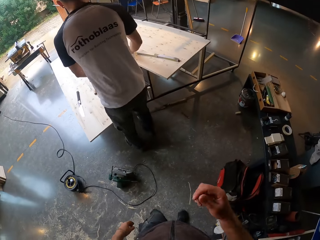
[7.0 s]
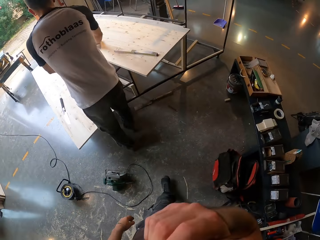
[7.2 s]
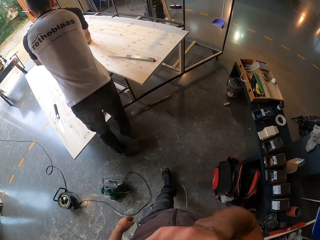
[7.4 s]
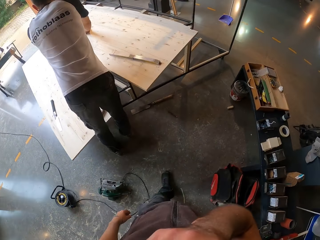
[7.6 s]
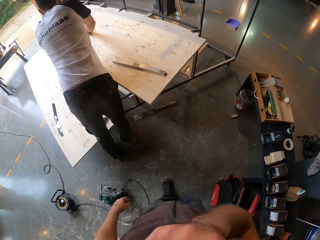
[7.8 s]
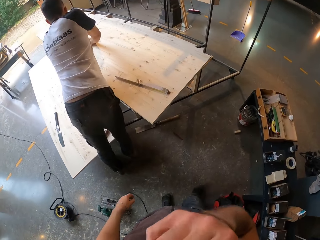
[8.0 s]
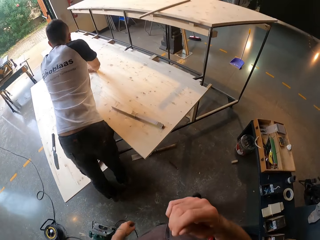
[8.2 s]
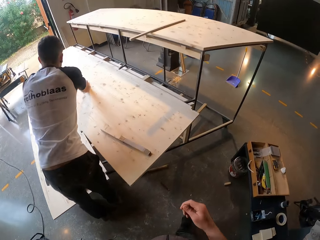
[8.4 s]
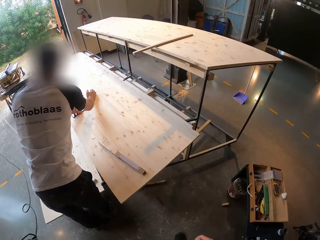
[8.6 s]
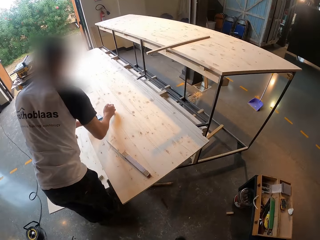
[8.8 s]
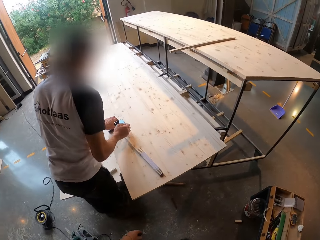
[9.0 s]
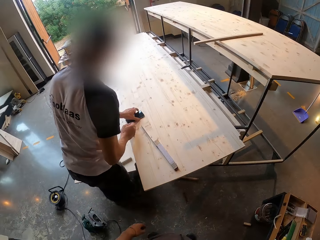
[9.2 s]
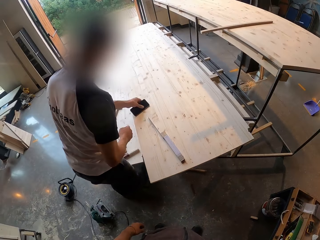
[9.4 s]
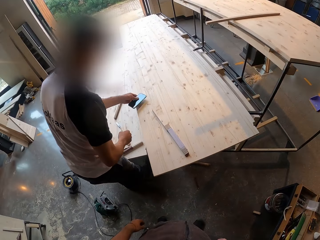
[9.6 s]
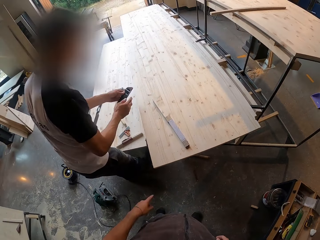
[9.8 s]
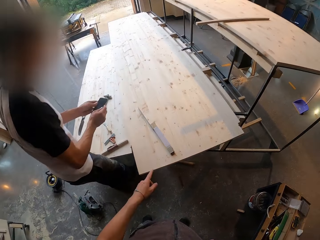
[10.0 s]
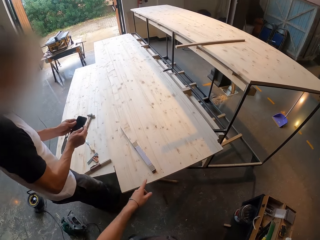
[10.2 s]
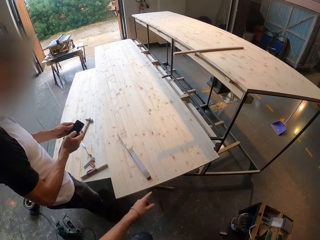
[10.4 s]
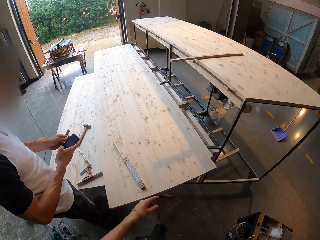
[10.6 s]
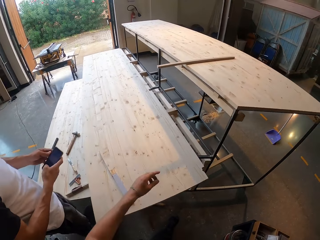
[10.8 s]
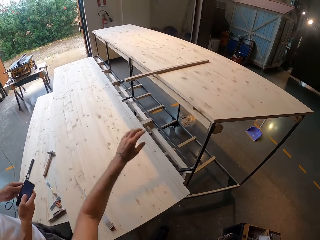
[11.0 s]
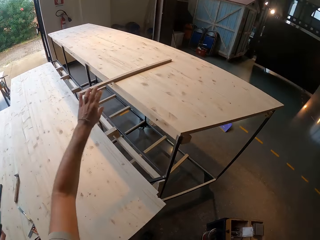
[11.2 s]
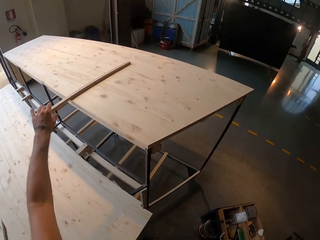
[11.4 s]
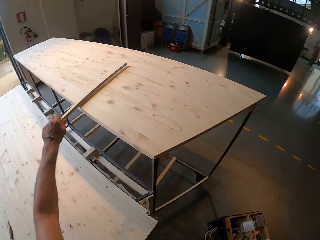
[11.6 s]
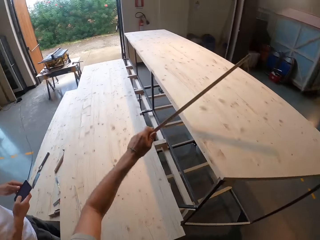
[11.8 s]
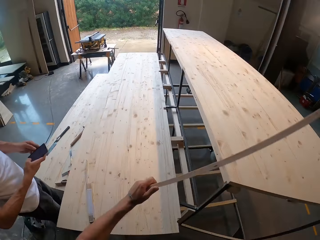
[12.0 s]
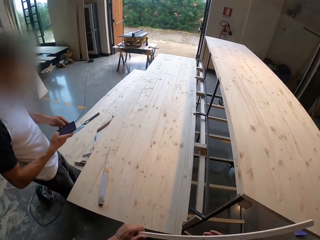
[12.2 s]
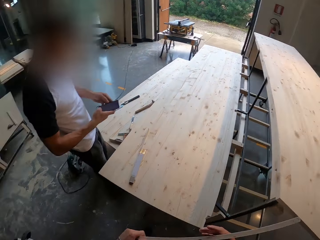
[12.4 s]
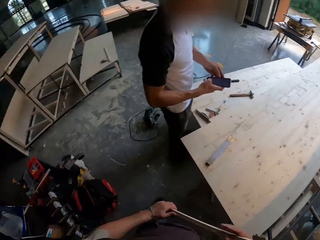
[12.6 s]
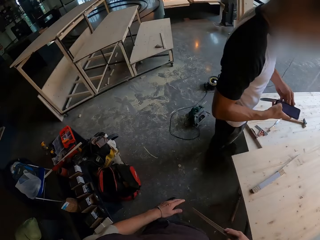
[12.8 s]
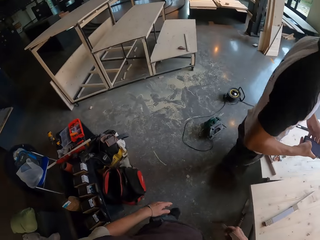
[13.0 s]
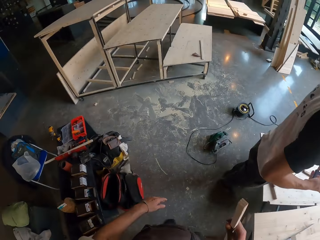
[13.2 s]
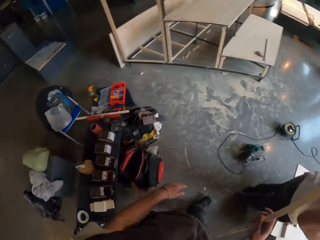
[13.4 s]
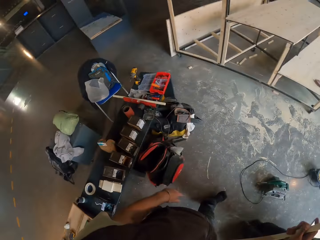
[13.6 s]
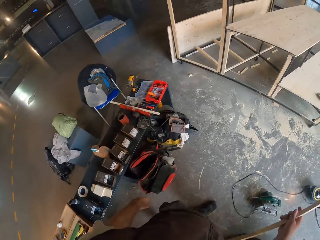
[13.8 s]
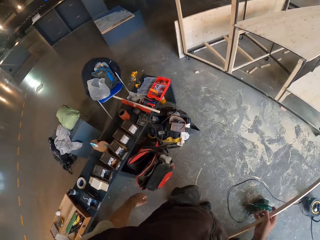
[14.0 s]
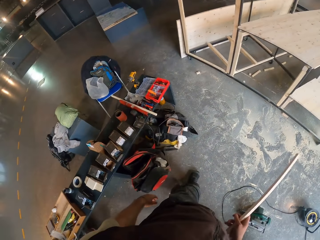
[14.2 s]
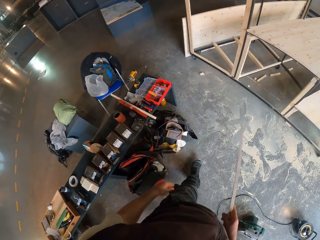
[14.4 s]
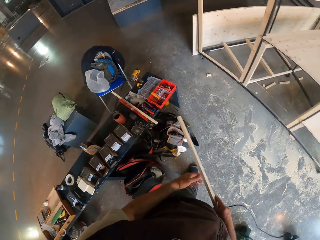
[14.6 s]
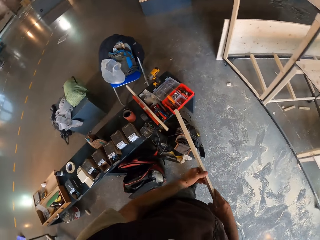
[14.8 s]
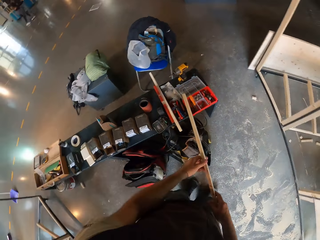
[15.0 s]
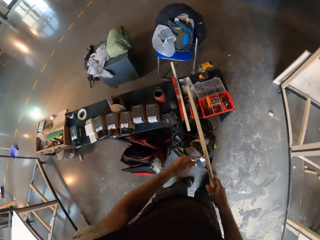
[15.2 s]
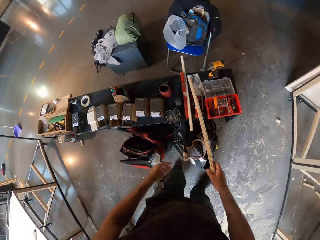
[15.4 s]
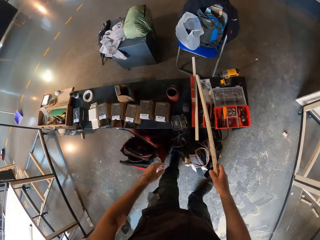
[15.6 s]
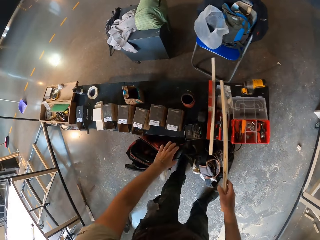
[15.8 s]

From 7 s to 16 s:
A man stretches his right hand across the furniture towards the cellphone. The camera wearer raises his right hand. He touches part of the body and walks in the workshop. He points the wood folding ruler. The man picks the phone from the furniture with his left hand and operates the phone with both hands. The camera wearer picks a plank of wood from the furniture with his left hand. He walks across the workshop.

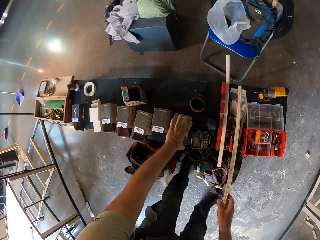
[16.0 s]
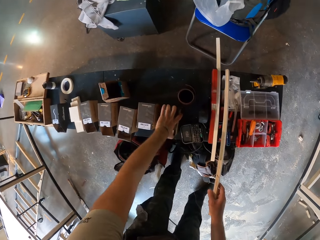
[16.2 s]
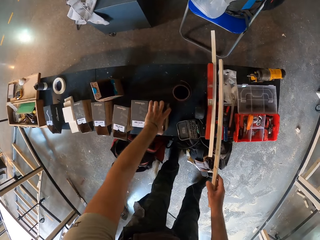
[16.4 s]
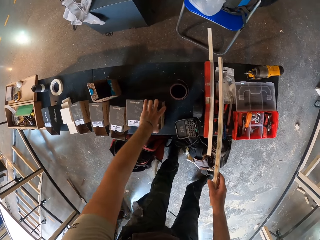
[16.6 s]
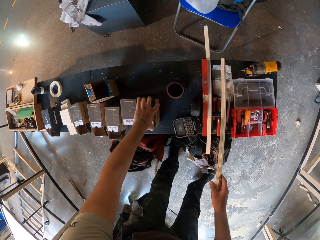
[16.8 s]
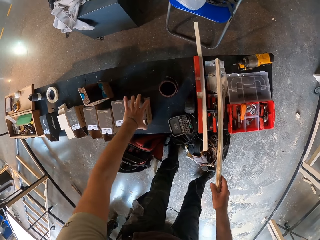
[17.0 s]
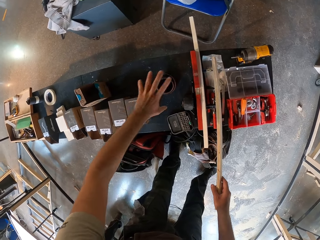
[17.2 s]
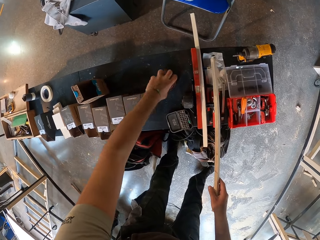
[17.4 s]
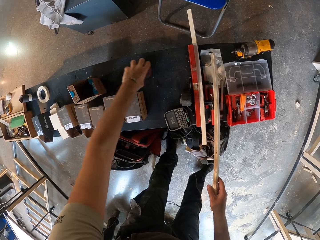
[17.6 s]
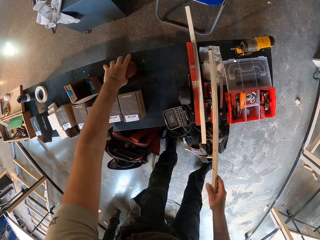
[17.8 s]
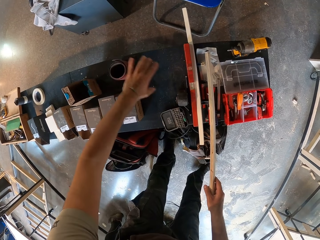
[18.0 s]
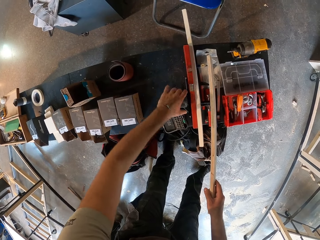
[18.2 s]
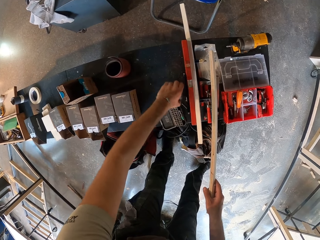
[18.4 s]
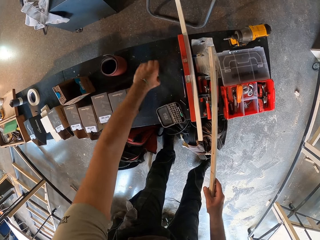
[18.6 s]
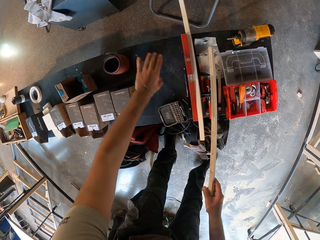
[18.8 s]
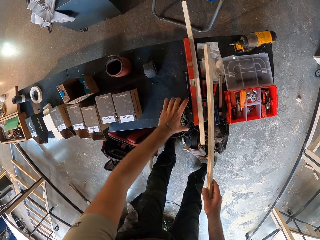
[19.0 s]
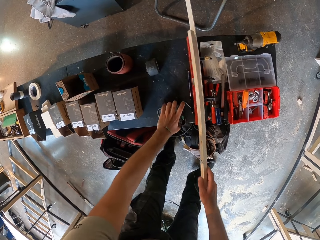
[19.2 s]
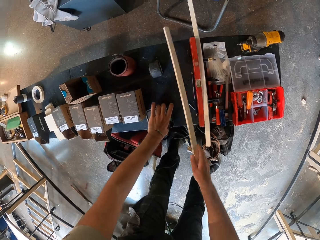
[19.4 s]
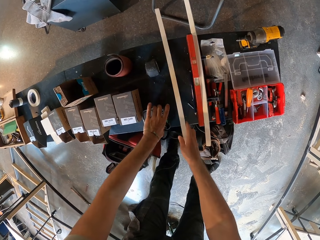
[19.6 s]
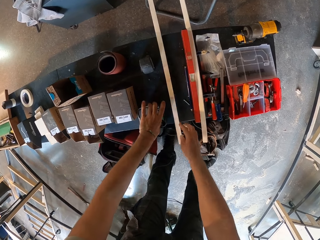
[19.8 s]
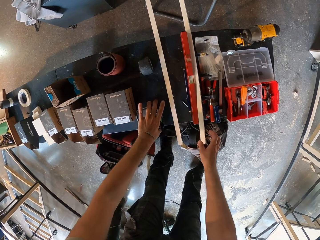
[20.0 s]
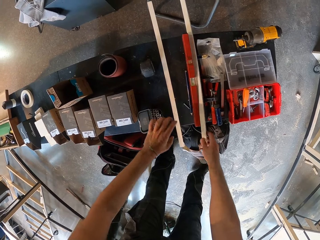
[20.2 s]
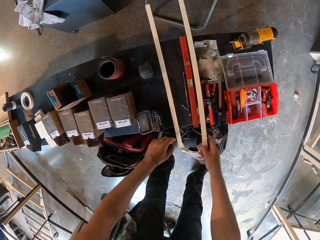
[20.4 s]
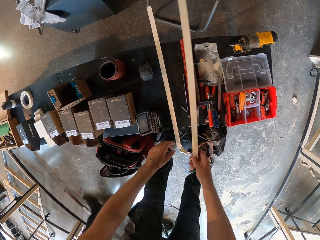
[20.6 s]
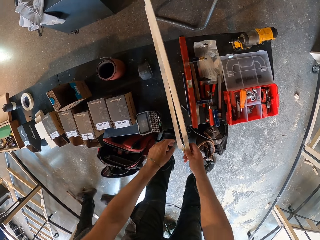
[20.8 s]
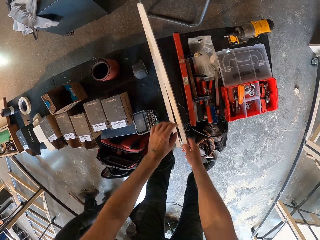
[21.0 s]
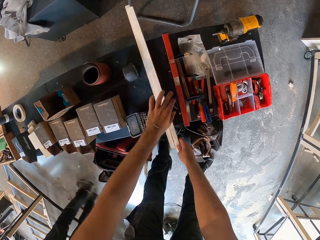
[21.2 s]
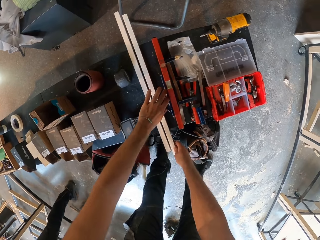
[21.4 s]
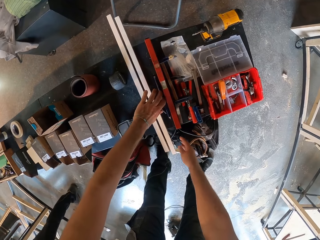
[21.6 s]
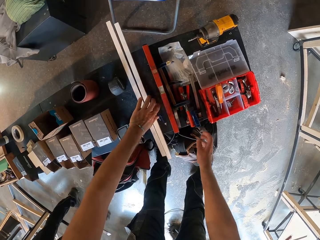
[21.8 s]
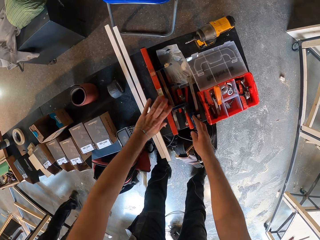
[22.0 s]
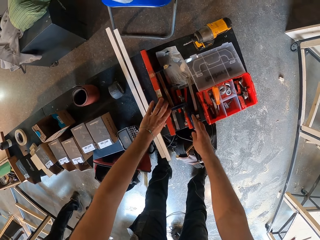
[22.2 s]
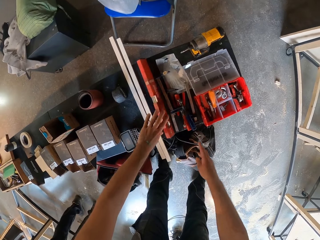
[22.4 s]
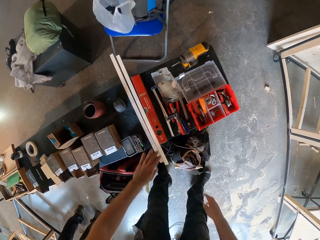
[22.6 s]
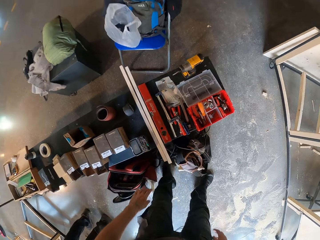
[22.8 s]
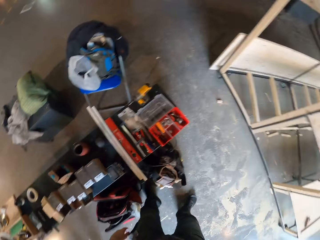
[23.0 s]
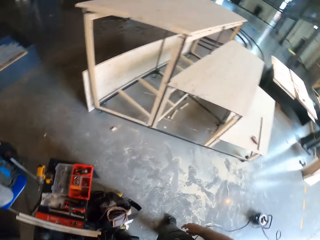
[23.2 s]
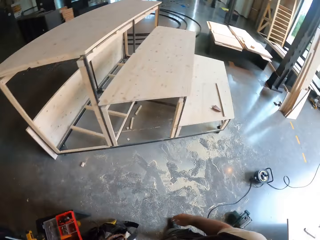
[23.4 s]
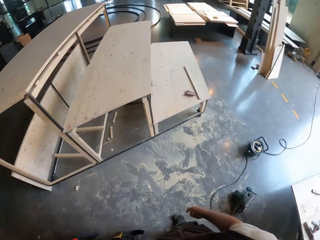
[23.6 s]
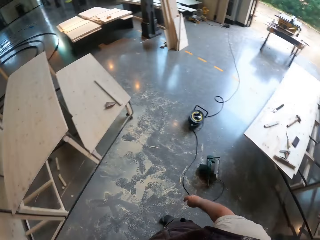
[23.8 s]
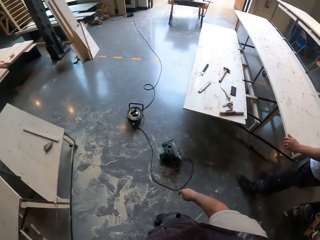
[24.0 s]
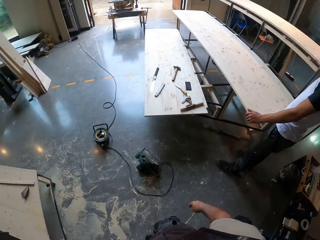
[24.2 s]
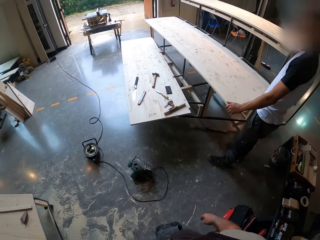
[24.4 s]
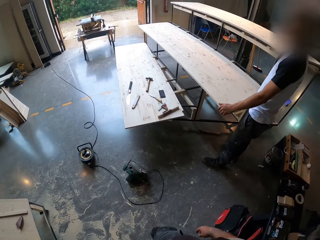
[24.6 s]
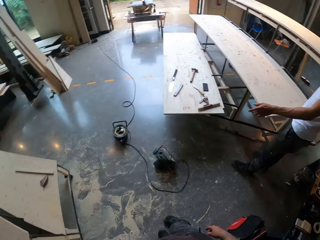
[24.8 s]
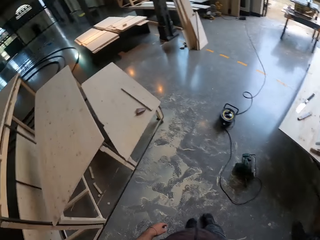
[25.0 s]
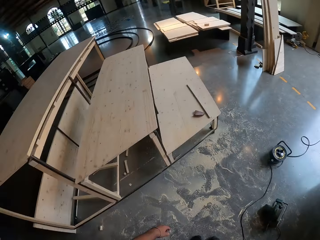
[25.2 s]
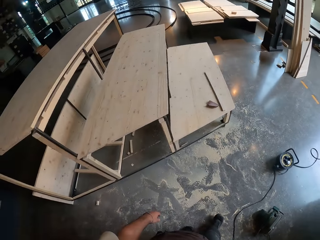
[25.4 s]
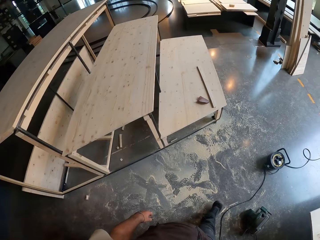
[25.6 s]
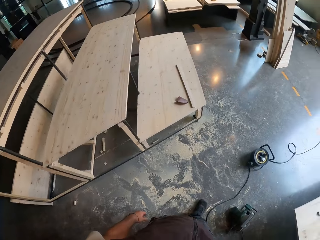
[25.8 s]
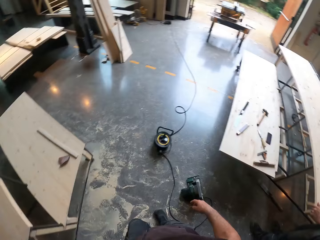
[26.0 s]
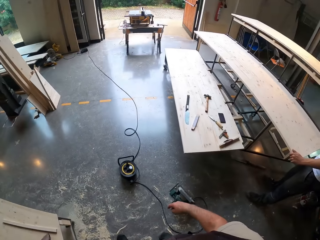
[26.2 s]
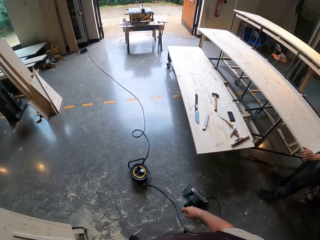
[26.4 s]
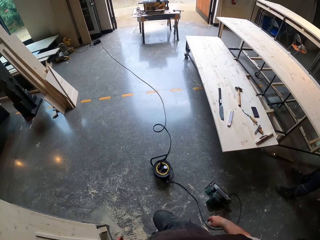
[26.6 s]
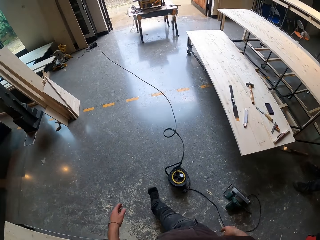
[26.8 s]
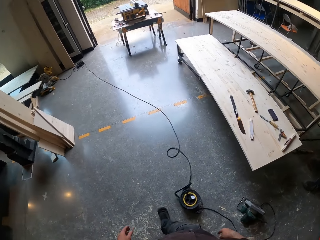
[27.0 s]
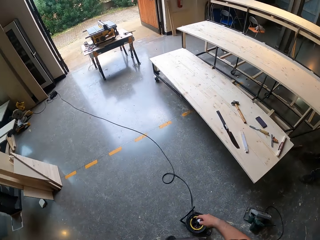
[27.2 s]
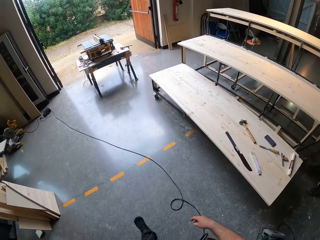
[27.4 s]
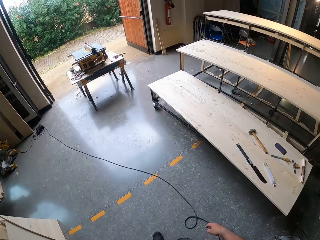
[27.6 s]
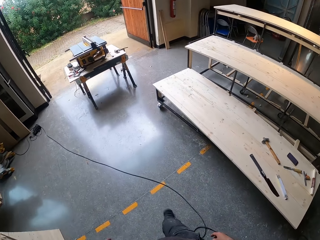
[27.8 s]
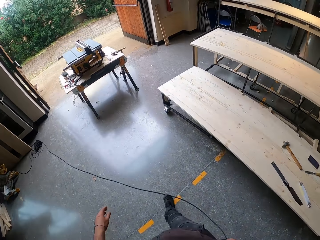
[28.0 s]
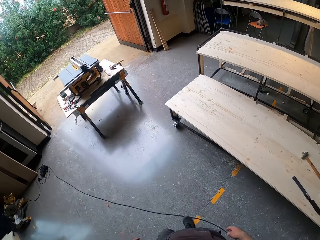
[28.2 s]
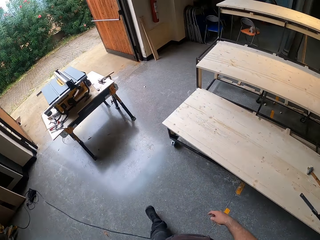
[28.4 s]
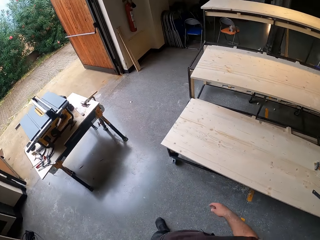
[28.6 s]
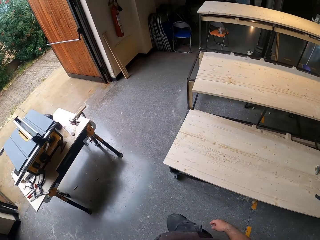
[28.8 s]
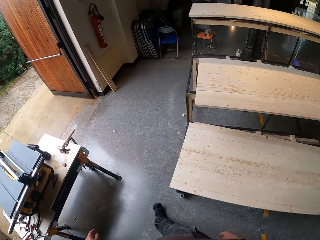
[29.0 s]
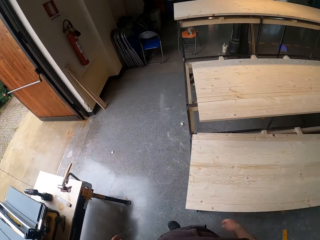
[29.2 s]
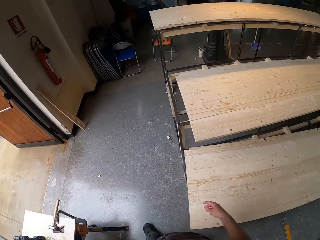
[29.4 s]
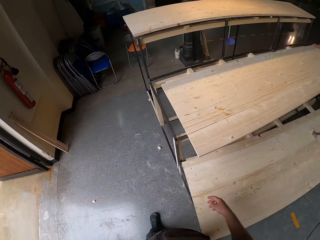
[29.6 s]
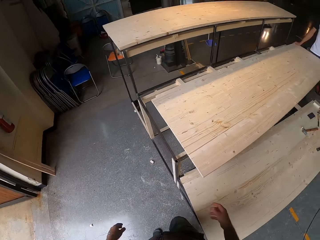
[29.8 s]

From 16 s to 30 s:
The camera wearer places the plank of wood on a workbench with his right hand. He shifts a tool box with his left hand. He shifts a paper tape with his left hand. He shifts the paper tape again. He shifts a calculator with his left hand. He places the plank of wood on the workbench with his right hand. He picks the plank of wood from on top of the tool box with his right hand. He puts the plank of wood on the workbench with his left hand. He shifts a pencil with his left hand. He shifts a ruler or spirit level with his left hand. He looks around the workshop. A man touches the wood and holds a plank of wood on the furniture with both hands. The camera wearer walks across the workshop.
